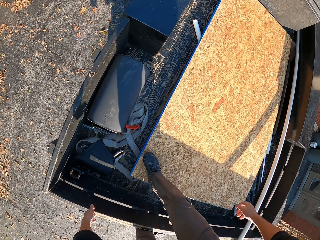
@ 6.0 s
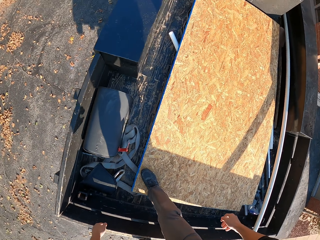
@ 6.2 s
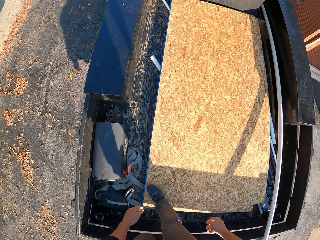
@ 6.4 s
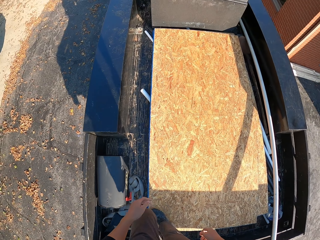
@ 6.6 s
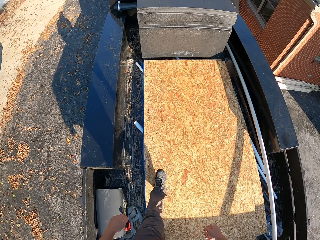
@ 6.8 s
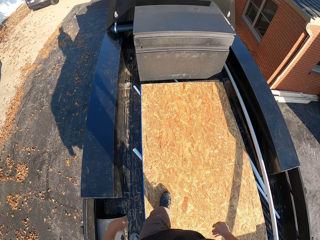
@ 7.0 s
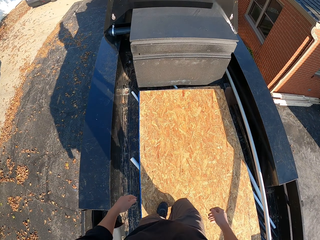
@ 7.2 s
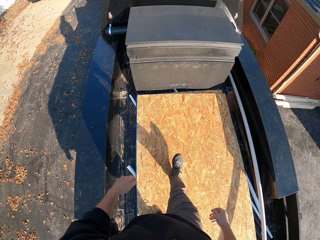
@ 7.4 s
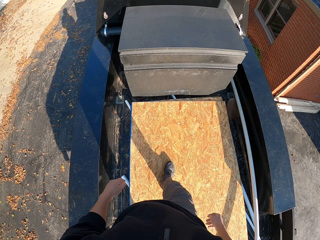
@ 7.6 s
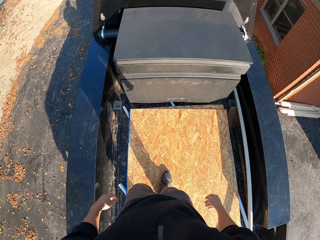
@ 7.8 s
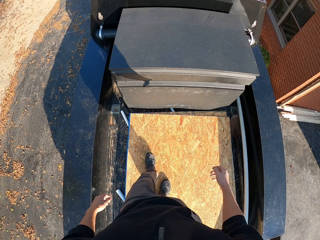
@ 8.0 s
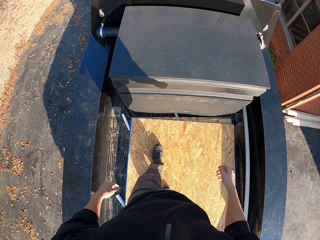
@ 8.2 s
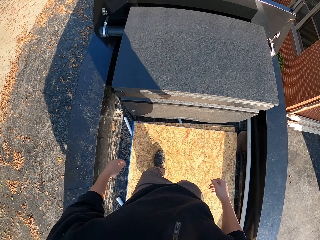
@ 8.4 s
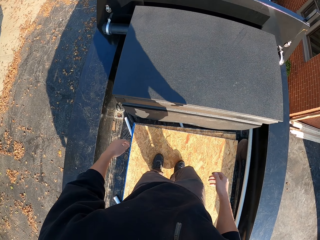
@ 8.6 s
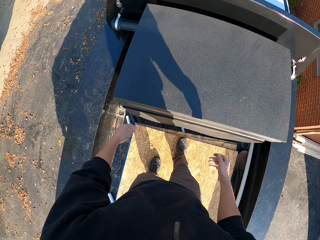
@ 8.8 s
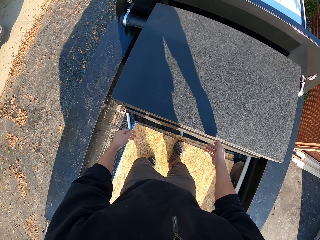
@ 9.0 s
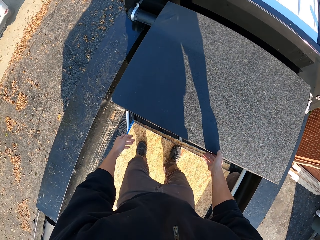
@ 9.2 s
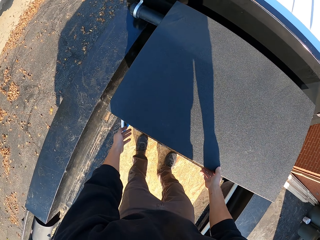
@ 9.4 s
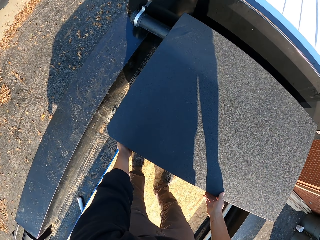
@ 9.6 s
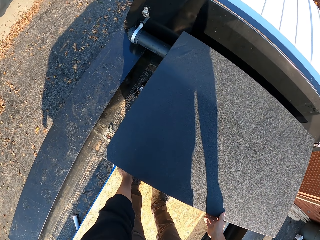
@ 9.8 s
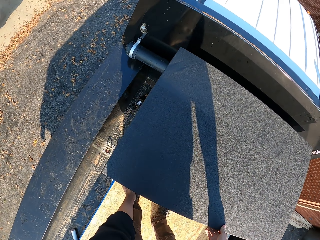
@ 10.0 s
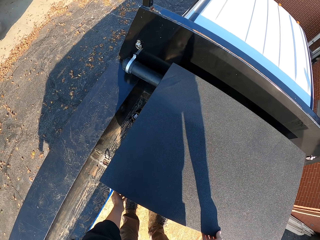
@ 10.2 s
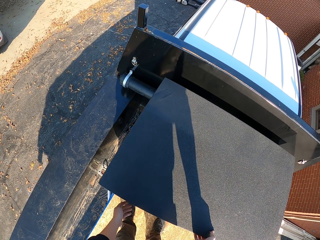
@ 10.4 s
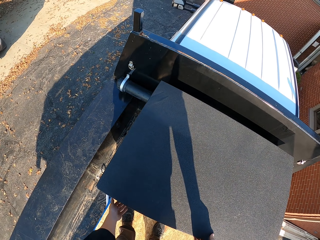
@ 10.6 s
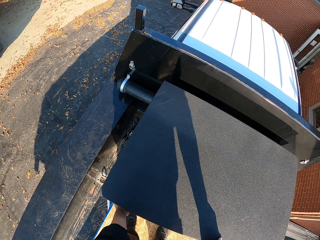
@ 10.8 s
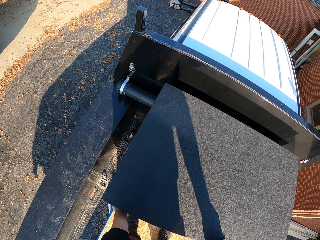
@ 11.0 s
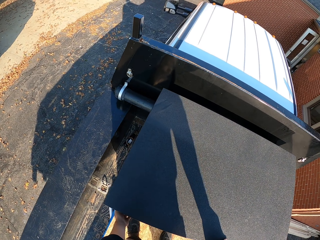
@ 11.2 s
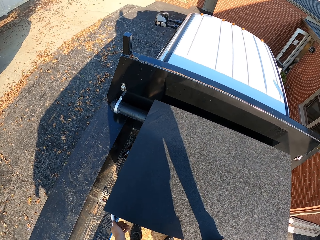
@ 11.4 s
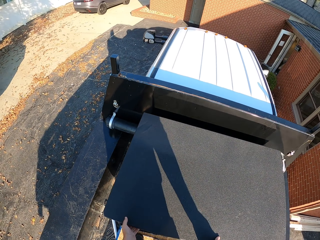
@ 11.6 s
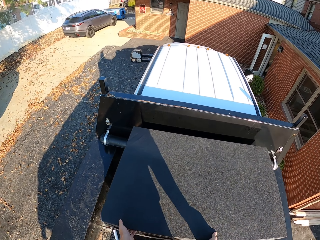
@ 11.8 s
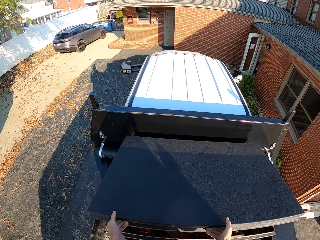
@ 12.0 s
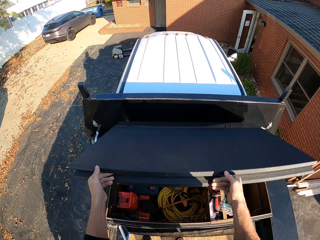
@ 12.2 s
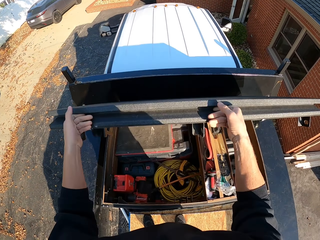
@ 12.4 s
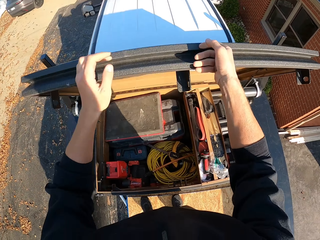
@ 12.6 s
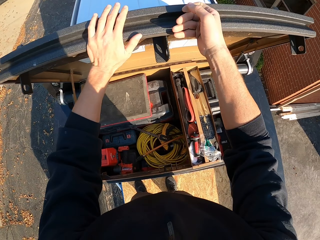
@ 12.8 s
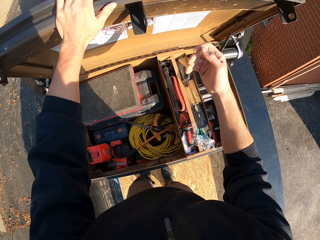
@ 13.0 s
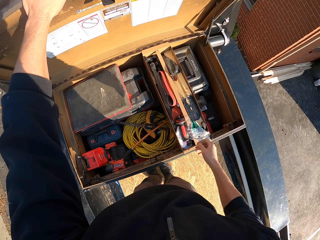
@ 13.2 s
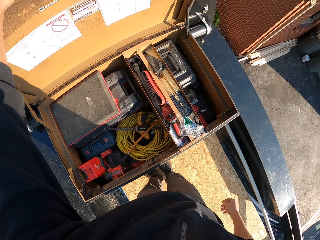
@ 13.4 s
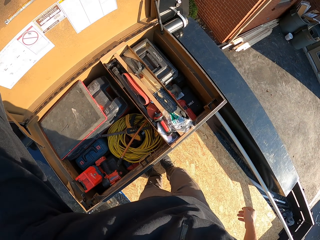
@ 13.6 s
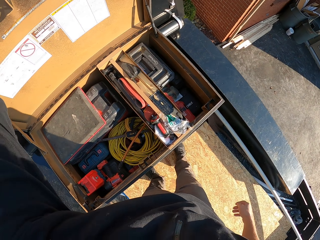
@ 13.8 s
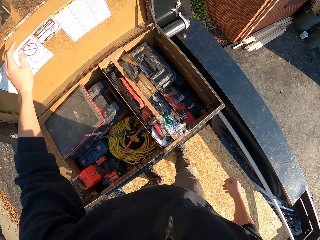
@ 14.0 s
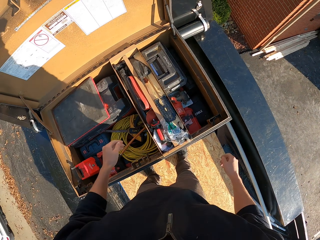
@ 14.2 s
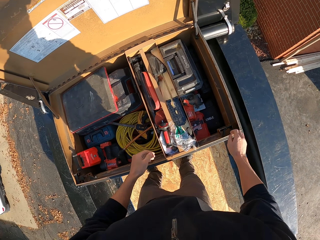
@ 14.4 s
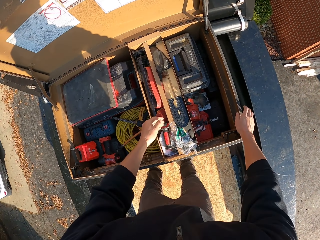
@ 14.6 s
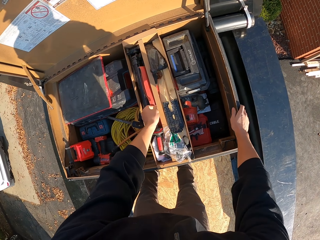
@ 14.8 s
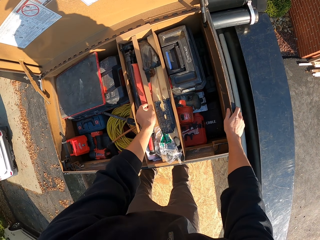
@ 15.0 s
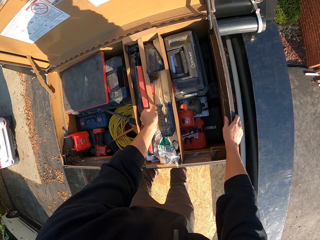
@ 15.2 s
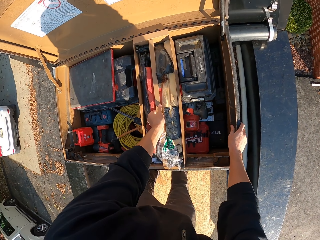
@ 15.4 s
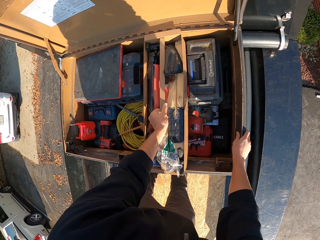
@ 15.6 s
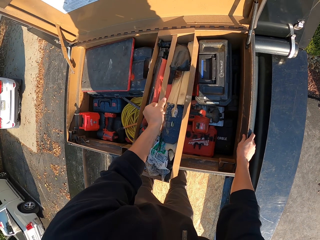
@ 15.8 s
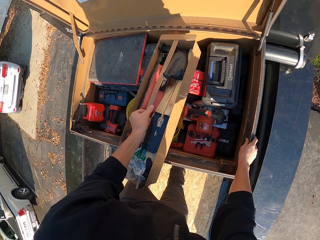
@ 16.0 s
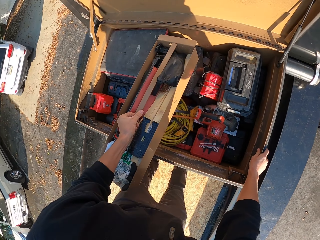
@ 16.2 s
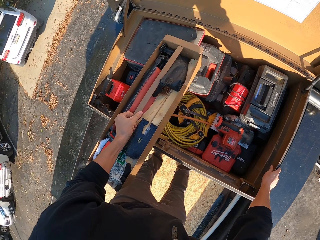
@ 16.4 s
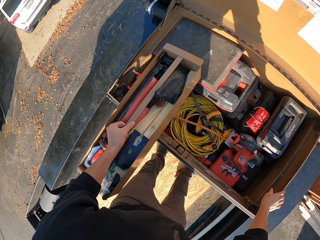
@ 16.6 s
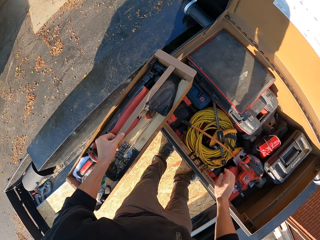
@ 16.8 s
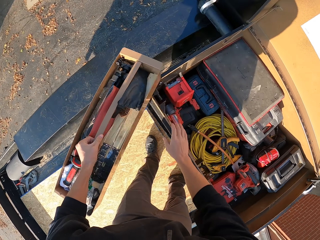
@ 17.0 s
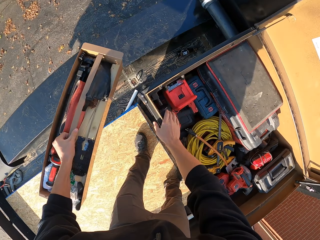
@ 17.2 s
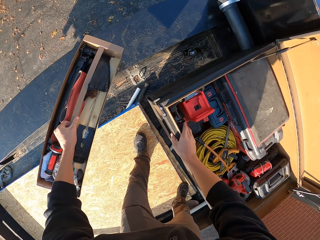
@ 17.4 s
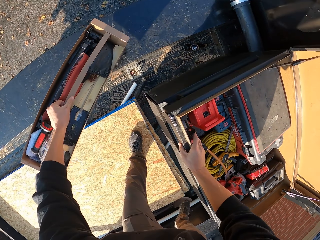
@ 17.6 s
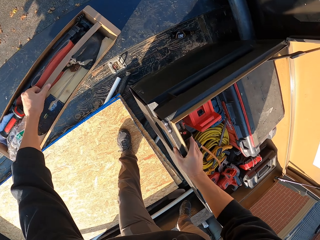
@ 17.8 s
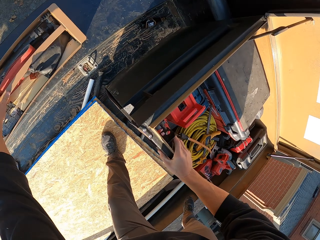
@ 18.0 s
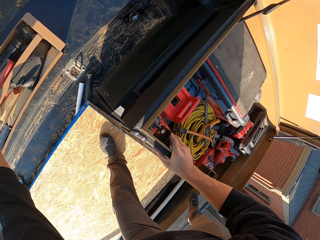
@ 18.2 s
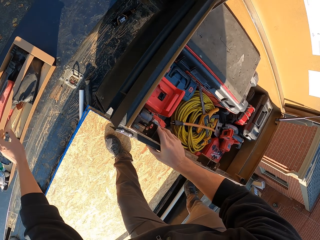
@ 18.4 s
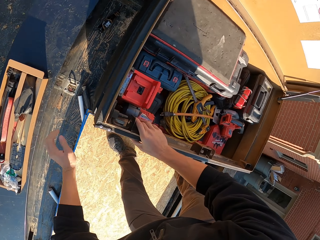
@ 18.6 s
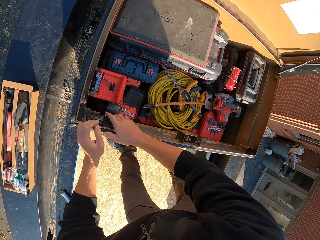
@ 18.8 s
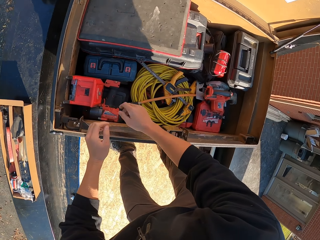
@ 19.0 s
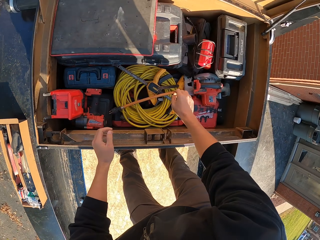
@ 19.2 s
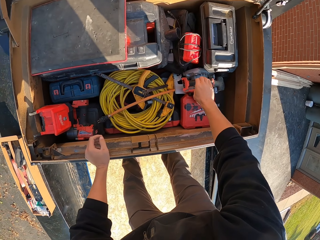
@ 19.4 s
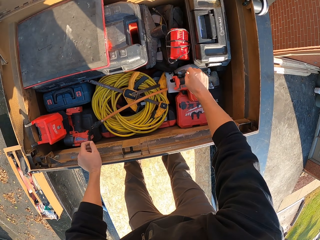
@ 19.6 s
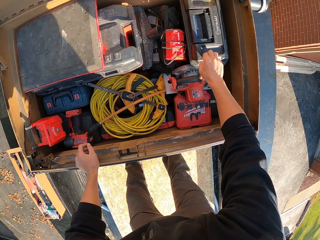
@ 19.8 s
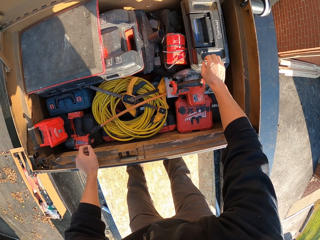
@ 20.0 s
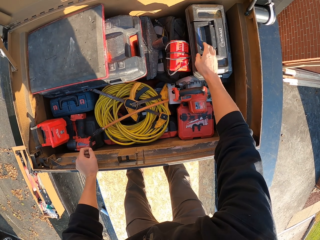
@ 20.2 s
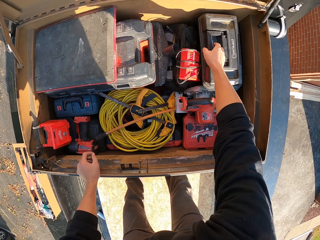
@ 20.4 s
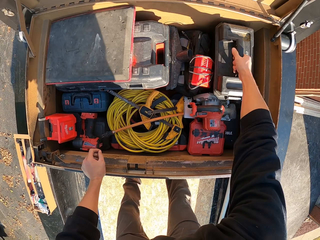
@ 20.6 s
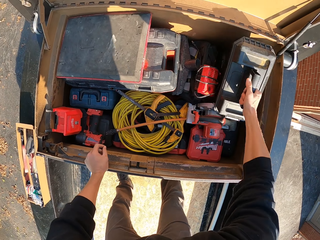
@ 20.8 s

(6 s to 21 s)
The camera wearer walks towards the box. They open the box. They hold the box. They hold a pack out tool box in the box and remove the pack out tool box from the box. They release the box. They put the pack out toolbox on the truck. They hold the box. They remove a tool box from the box.

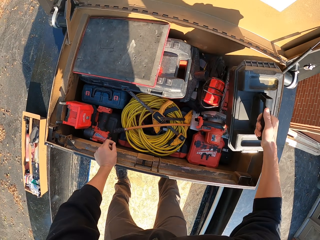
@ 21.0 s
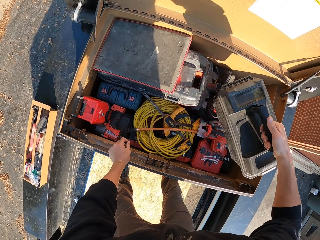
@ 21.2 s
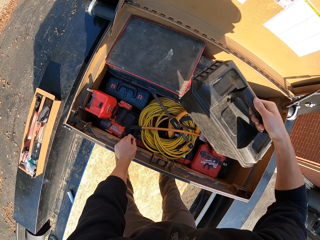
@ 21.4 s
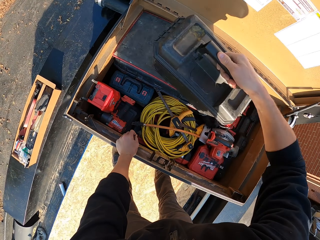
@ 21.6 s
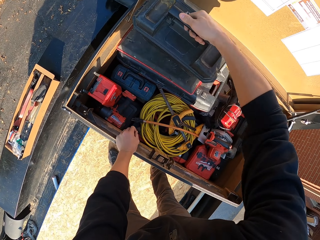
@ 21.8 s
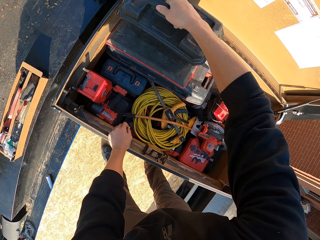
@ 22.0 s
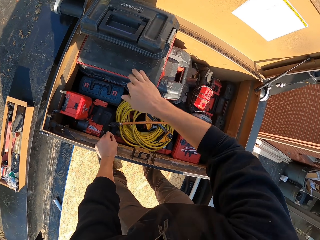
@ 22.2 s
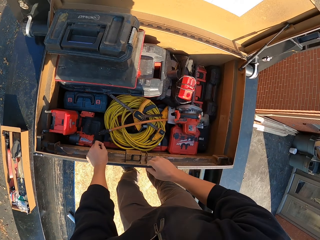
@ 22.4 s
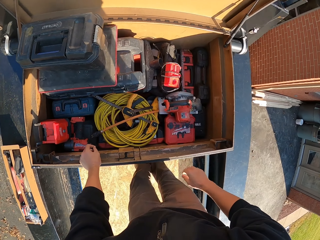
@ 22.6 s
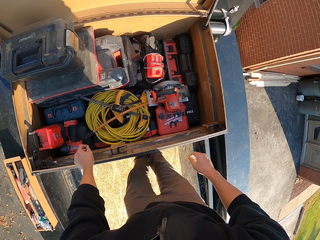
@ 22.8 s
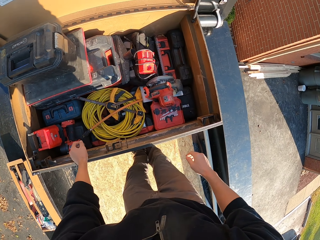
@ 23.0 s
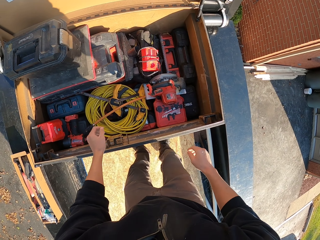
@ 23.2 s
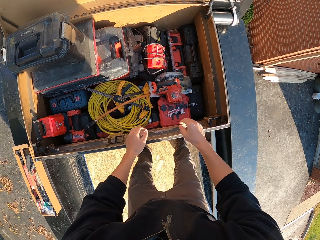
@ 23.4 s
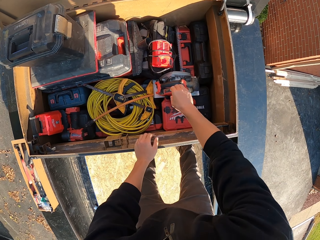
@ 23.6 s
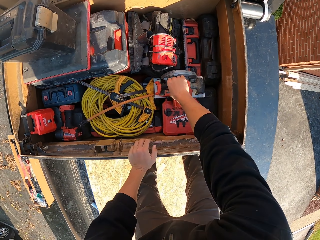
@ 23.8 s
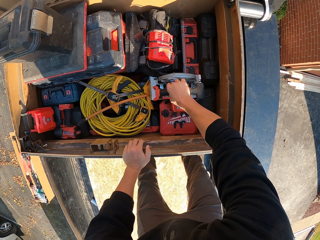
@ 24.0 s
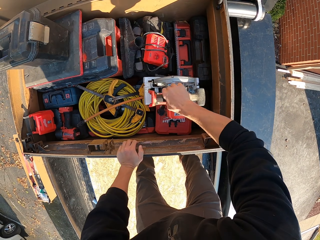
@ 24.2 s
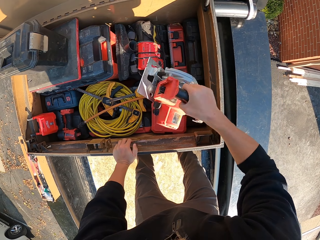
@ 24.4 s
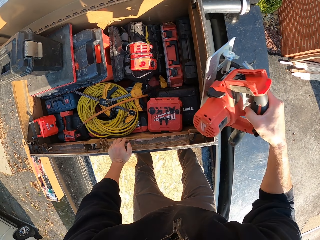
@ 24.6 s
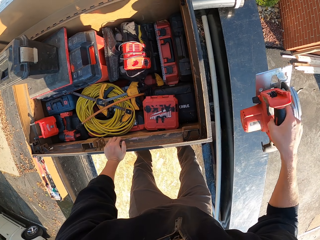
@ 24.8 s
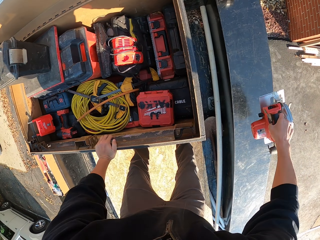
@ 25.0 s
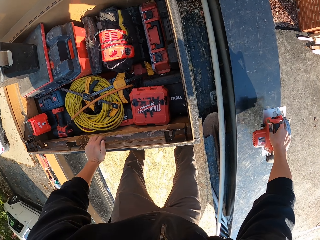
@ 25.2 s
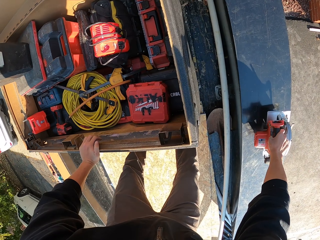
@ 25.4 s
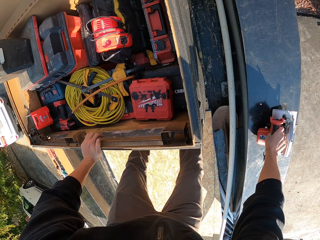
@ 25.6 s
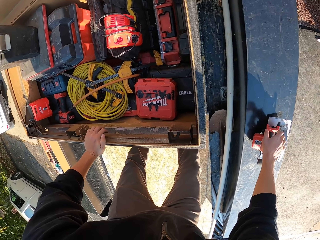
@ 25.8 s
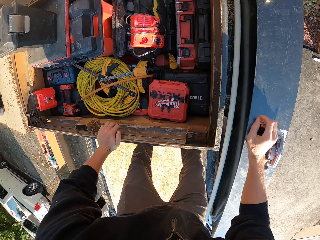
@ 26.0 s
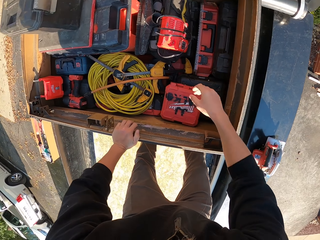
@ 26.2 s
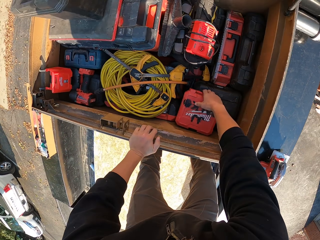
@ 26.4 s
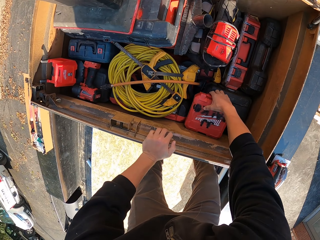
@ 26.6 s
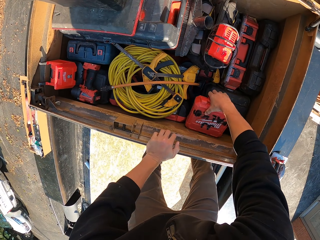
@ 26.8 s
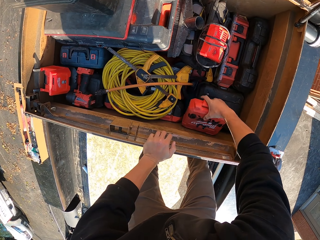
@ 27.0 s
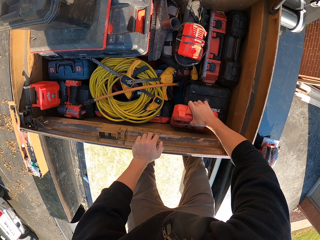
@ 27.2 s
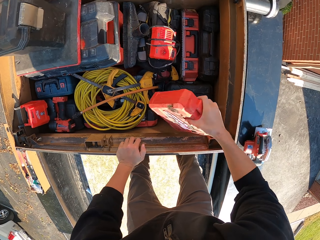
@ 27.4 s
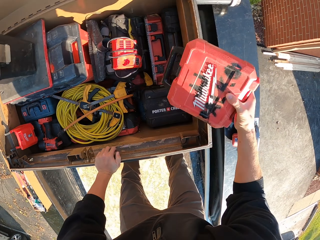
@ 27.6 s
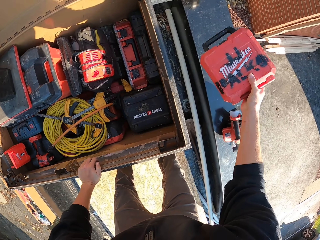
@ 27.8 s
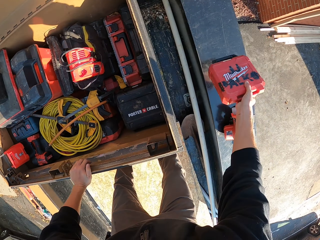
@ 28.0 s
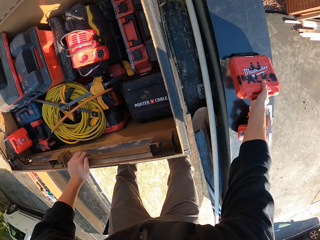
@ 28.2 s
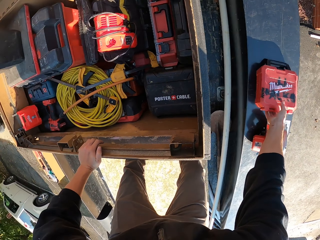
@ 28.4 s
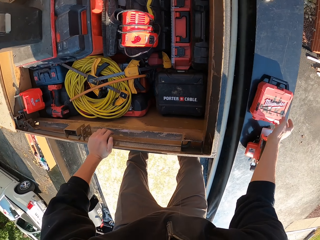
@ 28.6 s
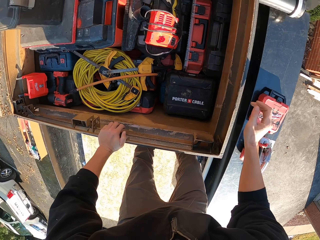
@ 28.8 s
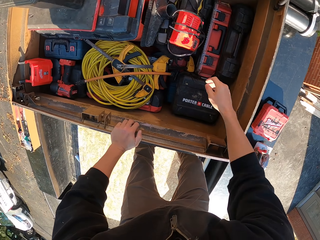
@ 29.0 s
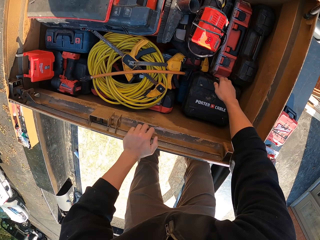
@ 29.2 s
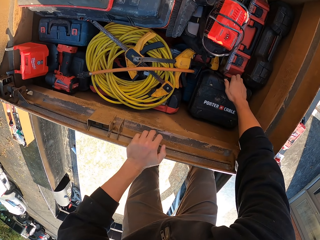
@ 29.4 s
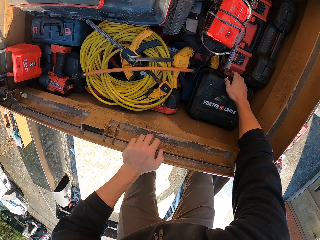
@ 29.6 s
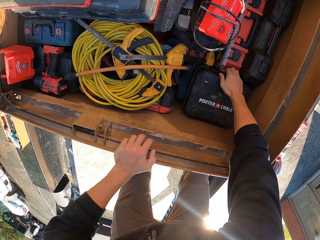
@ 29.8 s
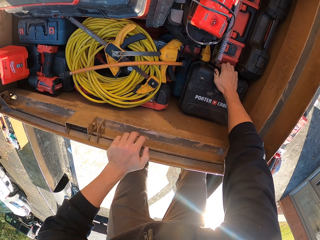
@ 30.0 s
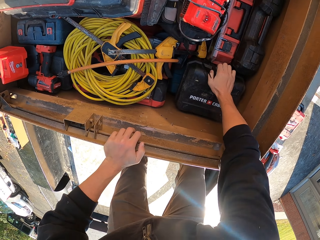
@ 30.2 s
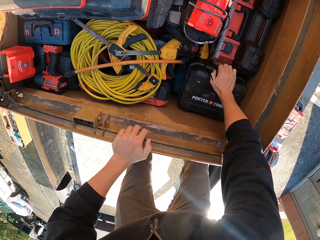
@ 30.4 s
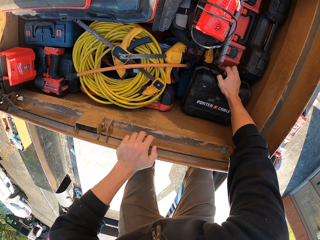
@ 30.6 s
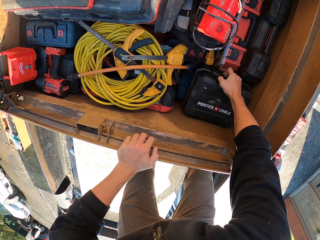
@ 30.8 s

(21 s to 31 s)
The camera wearer puts the tool box in the box. They remove a circular saw or wood cutter from the box and put the woodcutter on the truck. They remove another tool box from the box. They put the tool box on the side of the pickup truck. They remove another tool box from the box.
